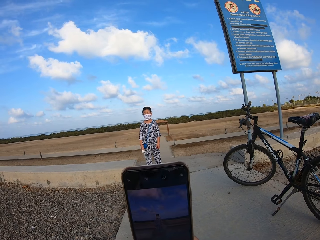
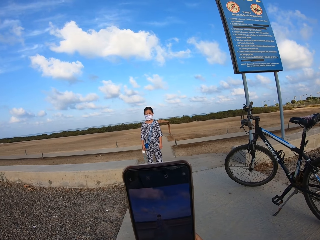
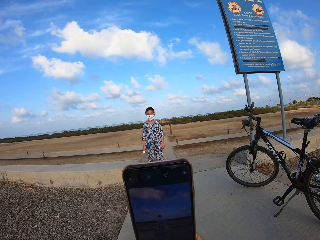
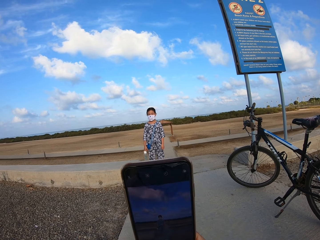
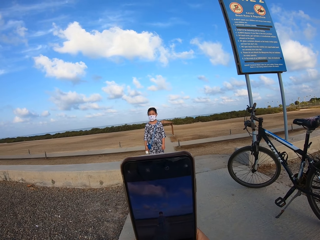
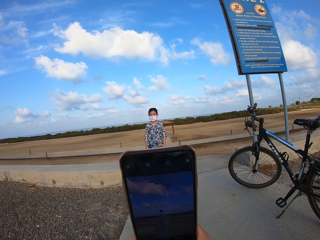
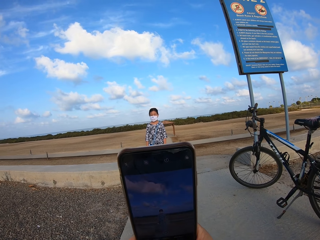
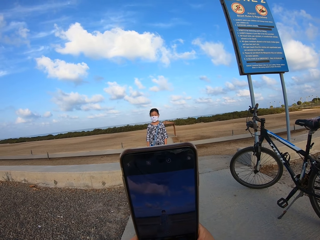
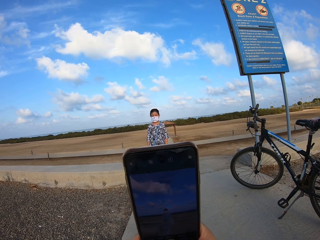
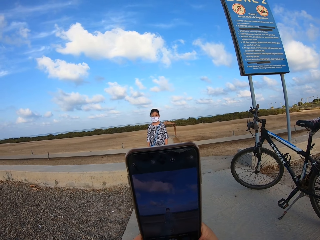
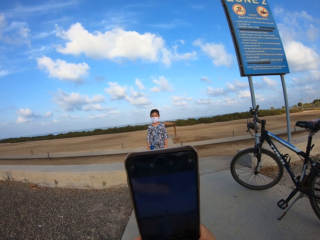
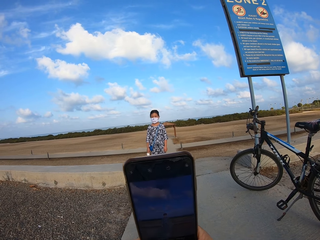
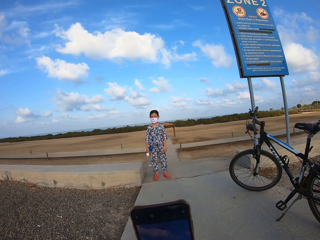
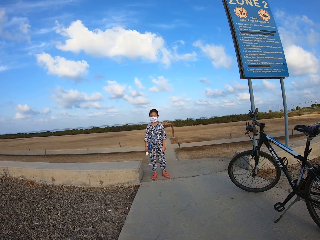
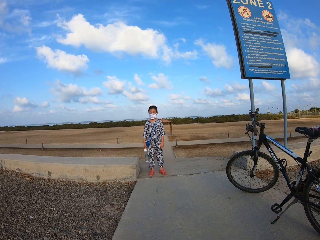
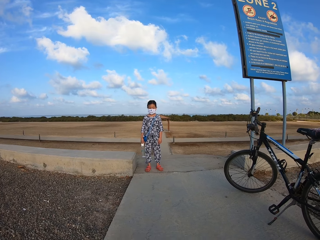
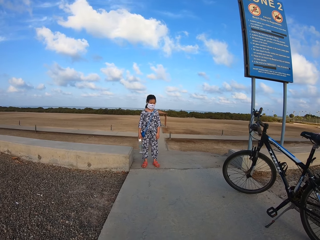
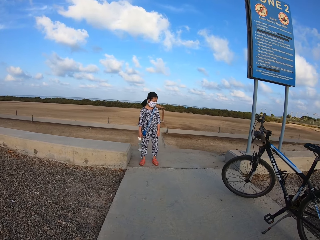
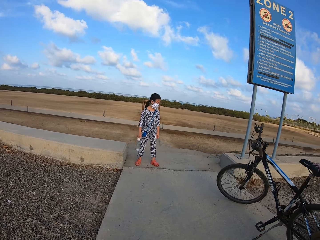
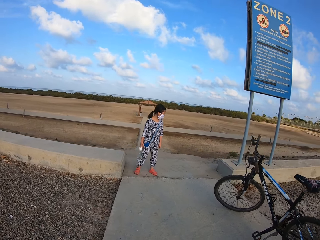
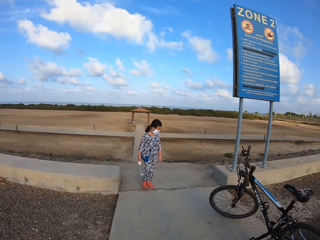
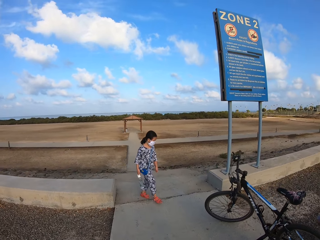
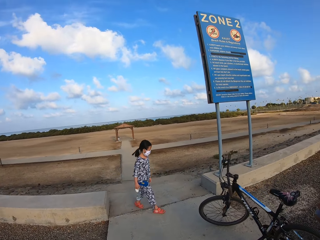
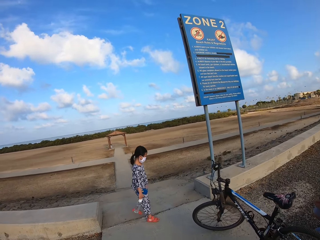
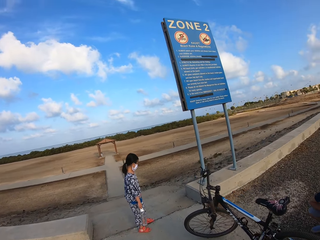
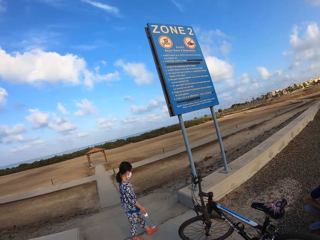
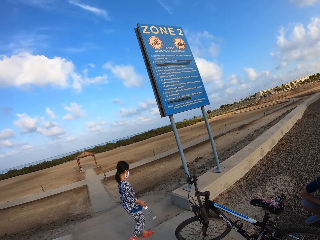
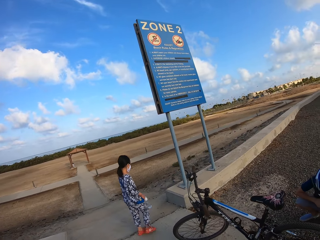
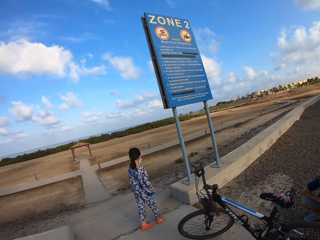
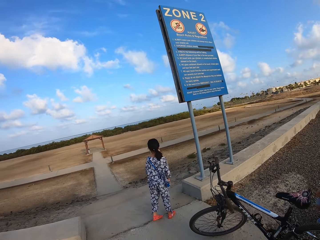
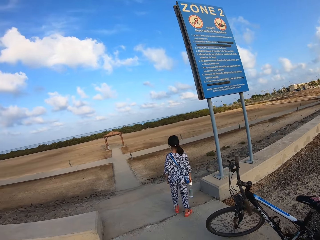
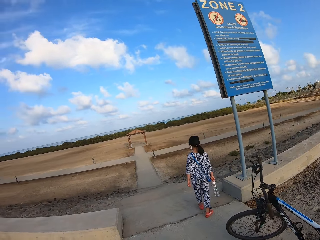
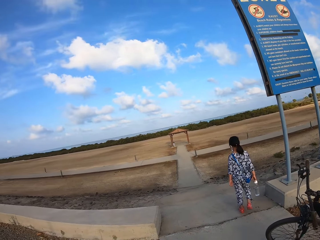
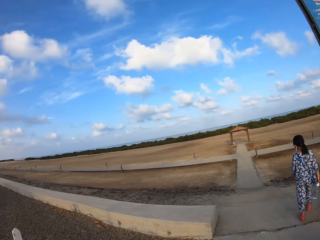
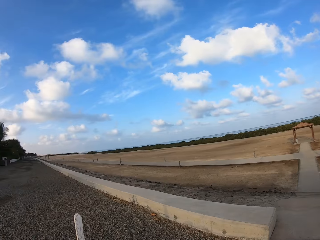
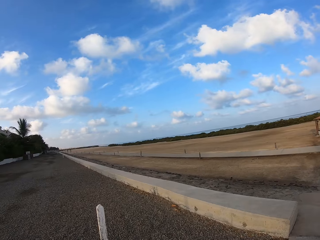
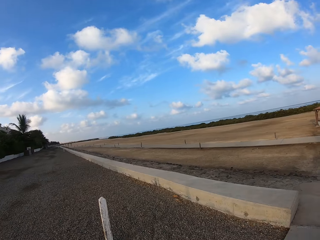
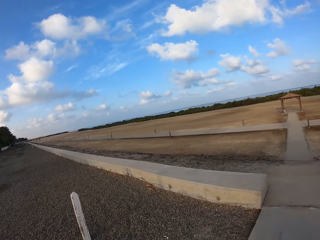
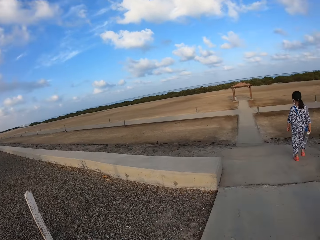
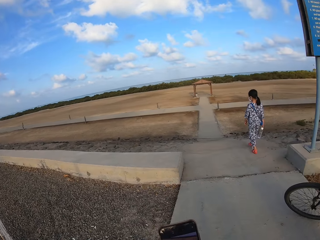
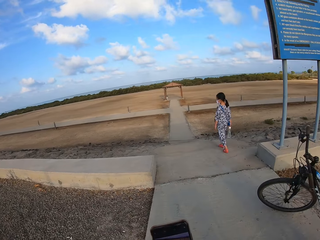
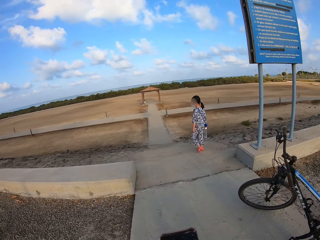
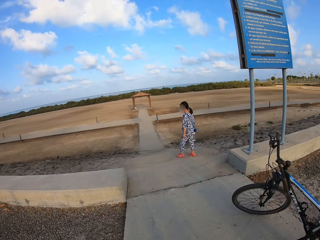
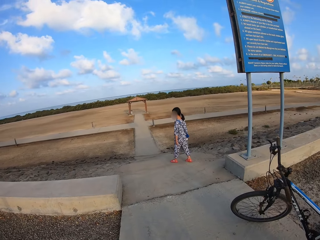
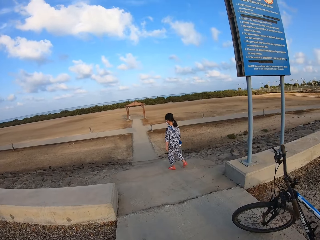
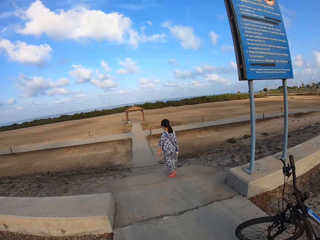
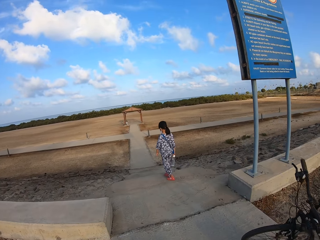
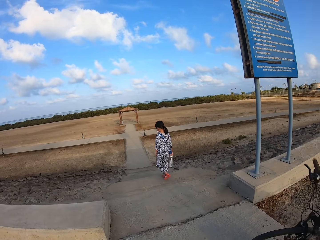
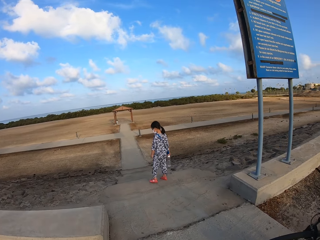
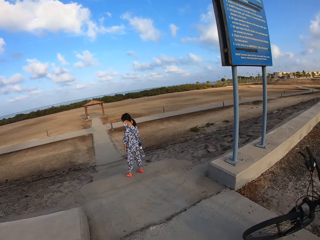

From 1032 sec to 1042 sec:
The camera wearer takes pictures. A girl stands on the sidewalk and walks to the stairs. The camera wearer looks around.

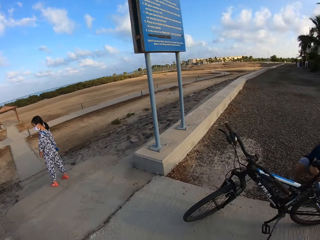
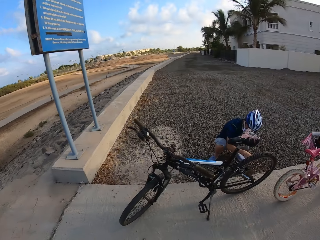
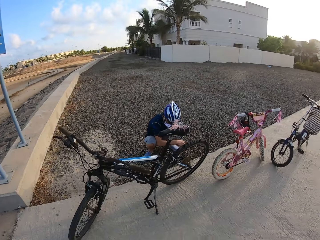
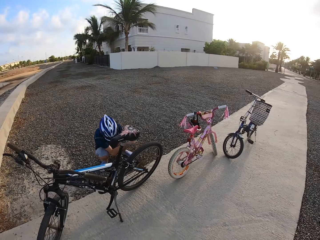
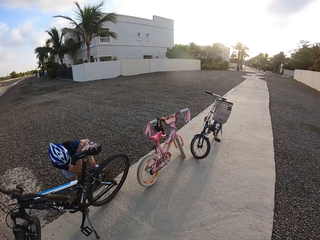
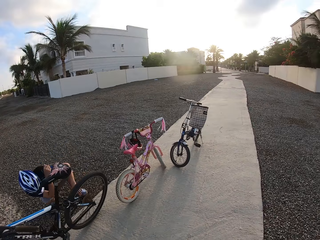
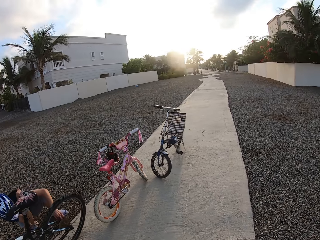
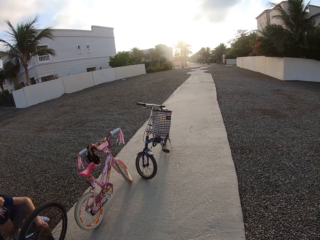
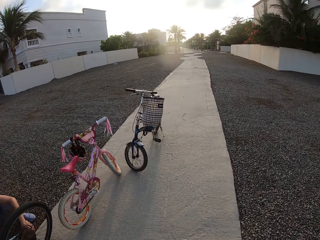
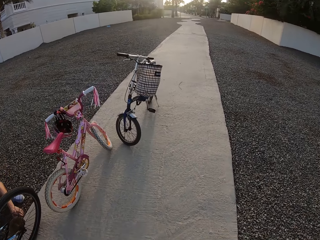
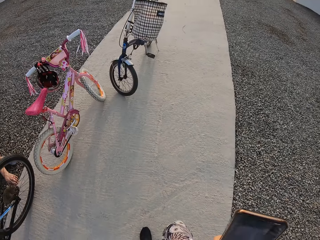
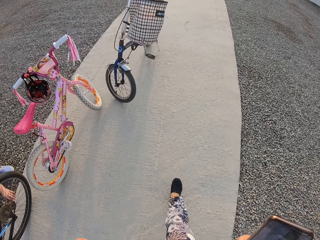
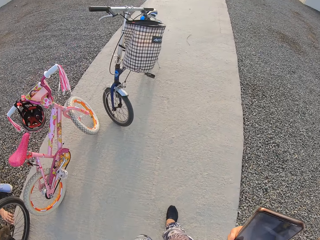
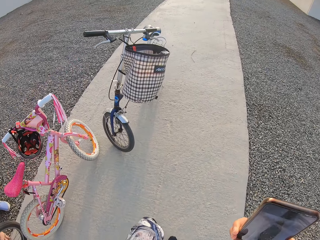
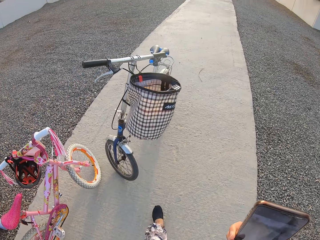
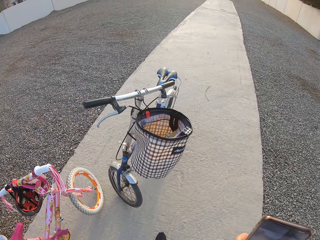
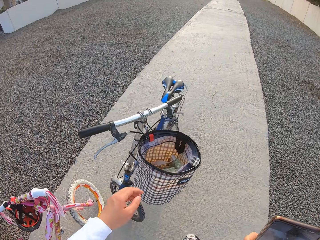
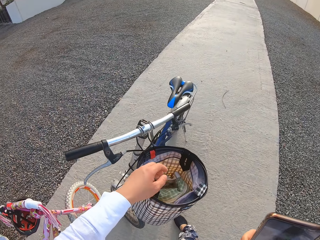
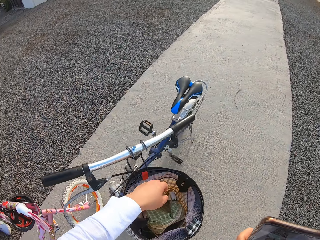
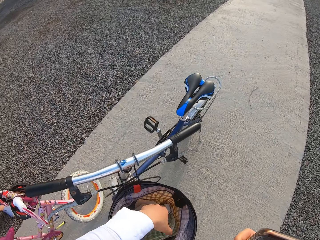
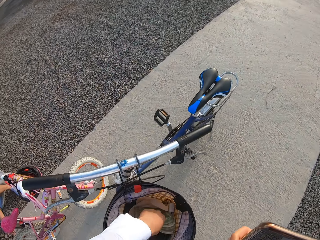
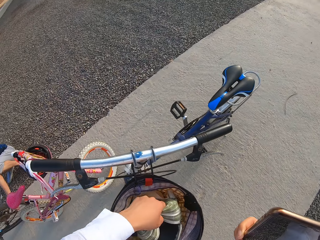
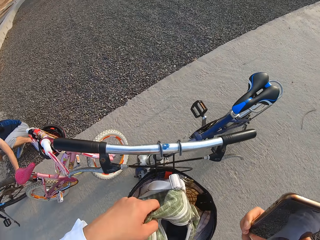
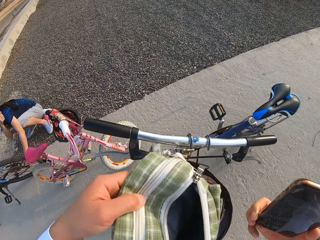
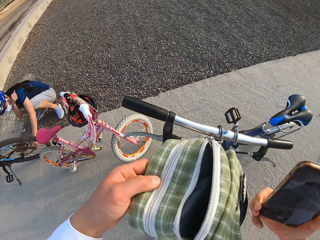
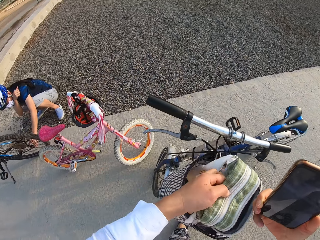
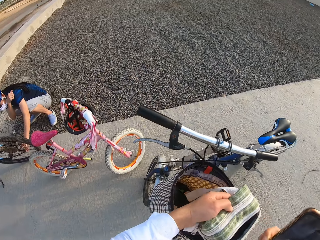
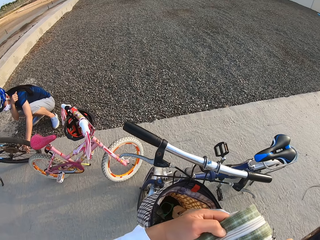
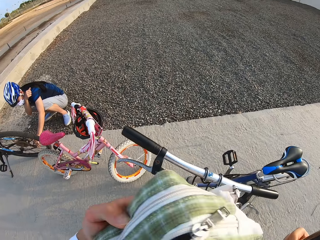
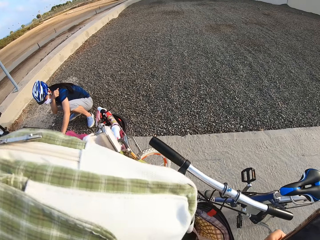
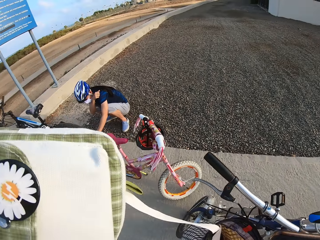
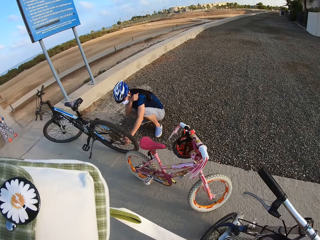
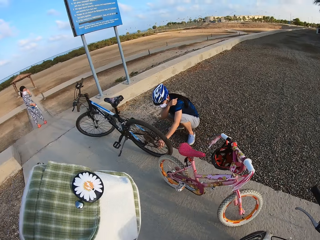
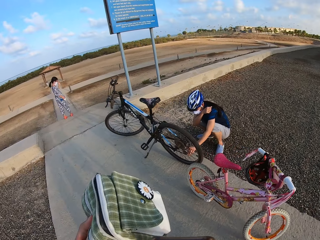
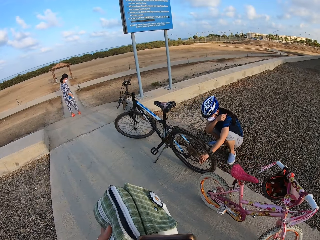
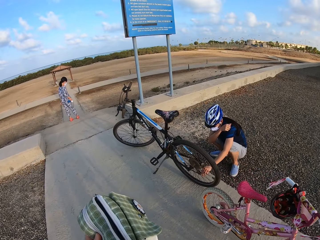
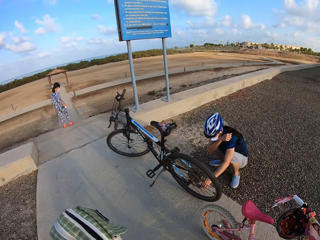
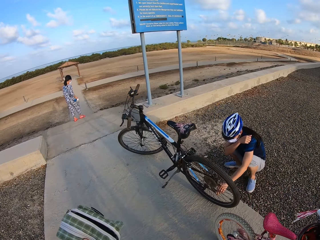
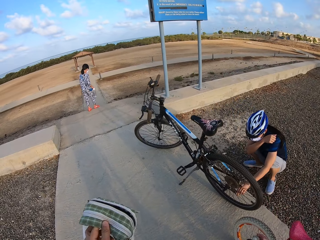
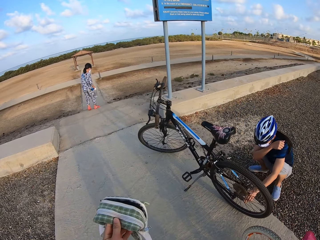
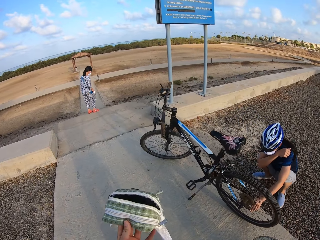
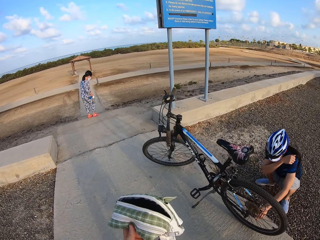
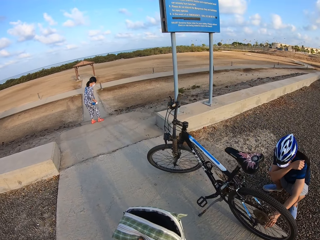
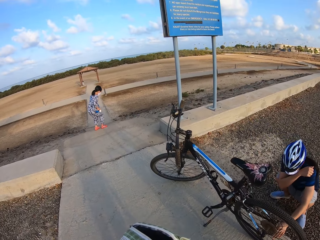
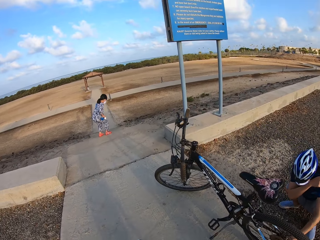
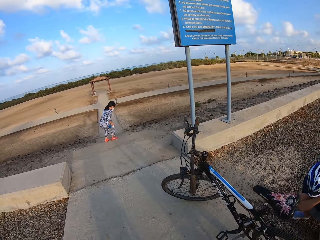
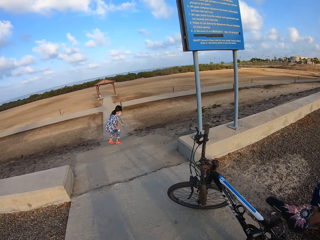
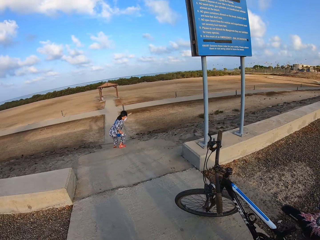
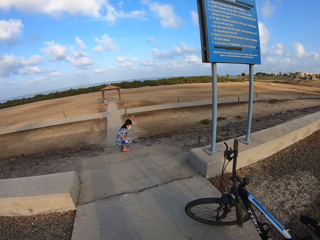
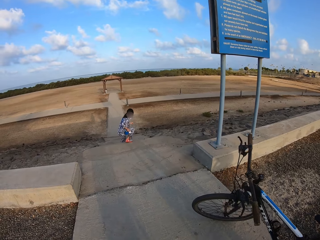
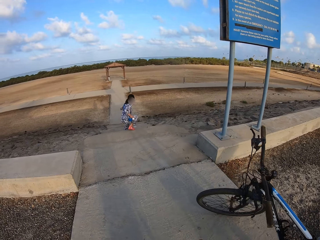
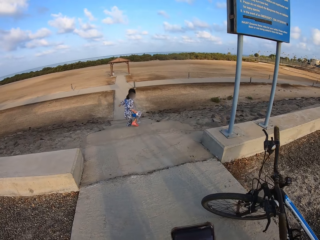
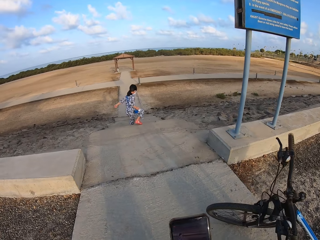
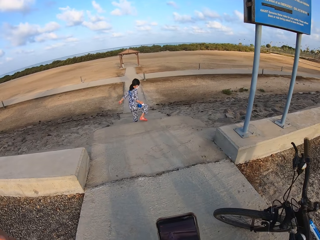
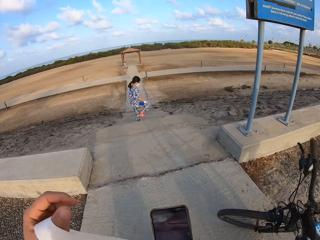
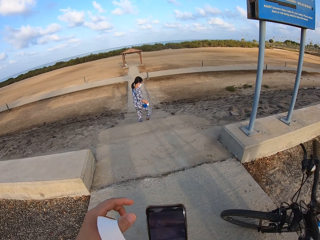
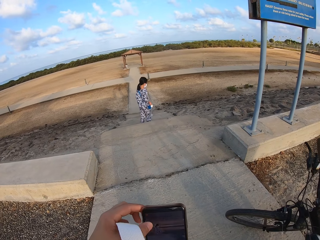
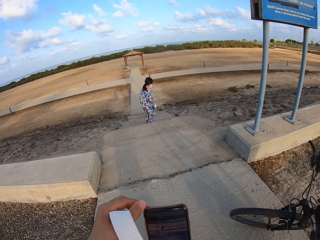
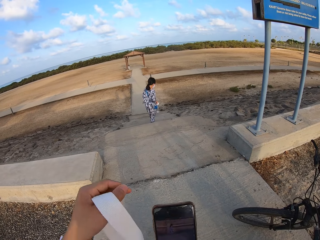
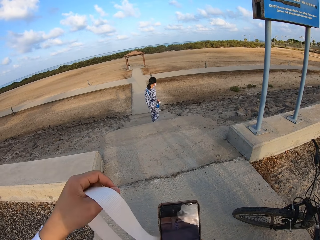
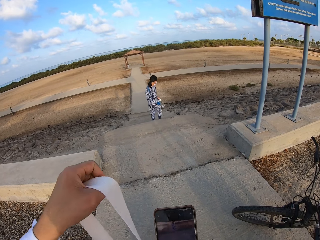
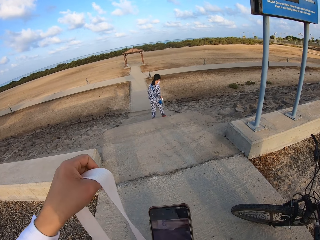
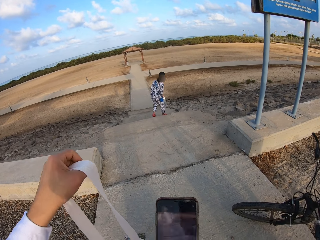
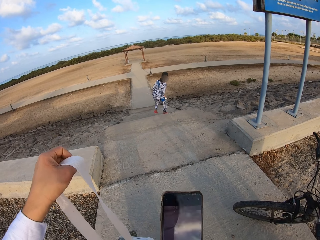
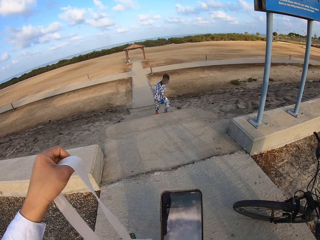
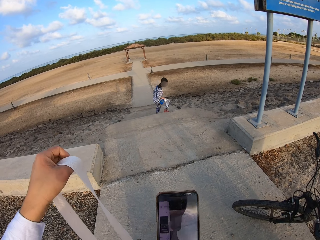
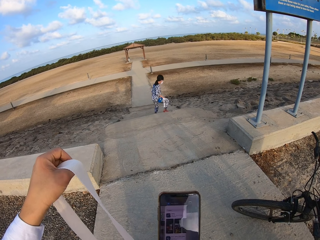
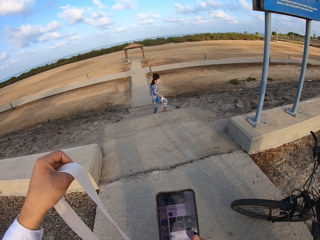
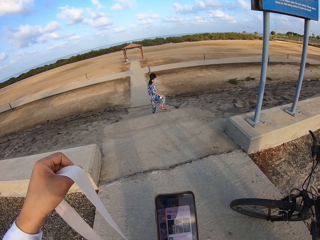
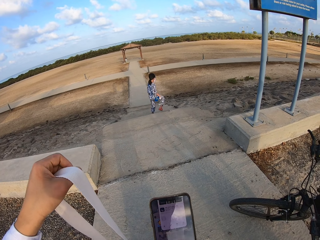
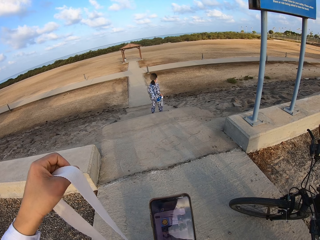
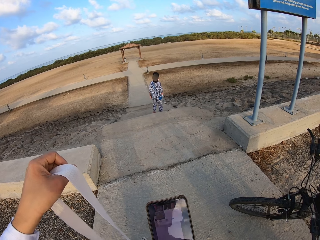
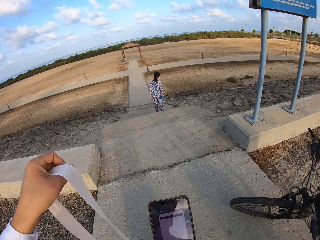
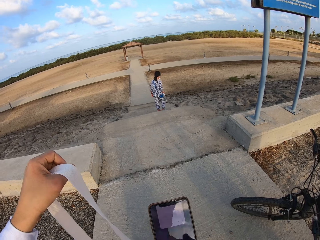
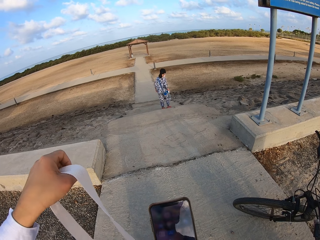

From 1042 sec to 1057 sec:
The camera wearer walks back to the bicycle. He walks on the sidewalk. He takes a bag from the bicycle basket. A woman touches the bicycle wheel. A girl goes down the stairs. The camera wearer hangs the bag on his shoulder. He uses the phone.
